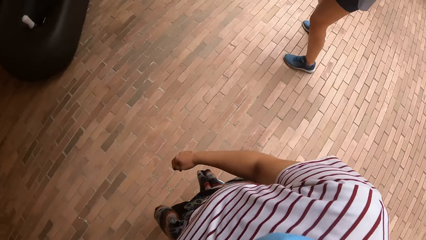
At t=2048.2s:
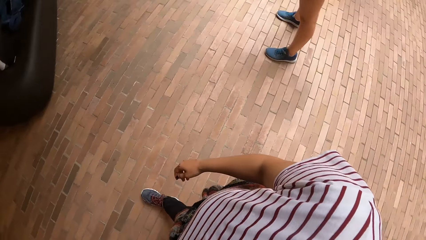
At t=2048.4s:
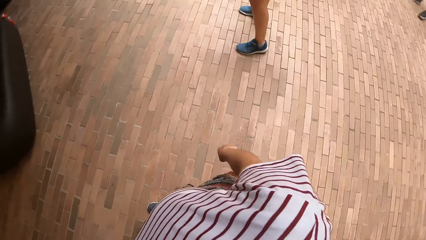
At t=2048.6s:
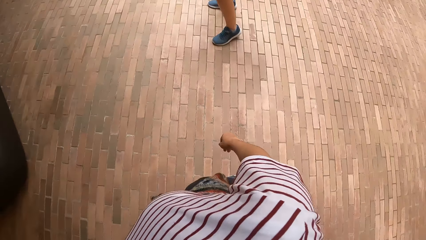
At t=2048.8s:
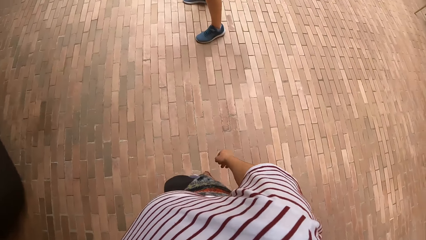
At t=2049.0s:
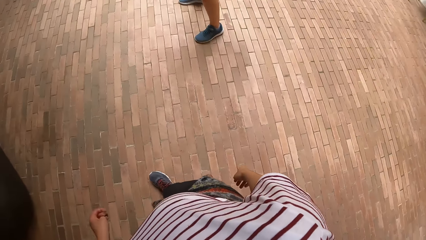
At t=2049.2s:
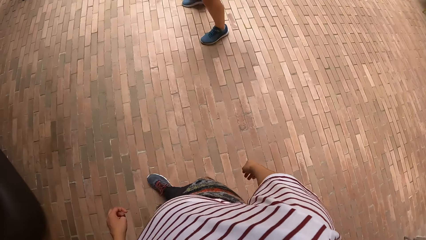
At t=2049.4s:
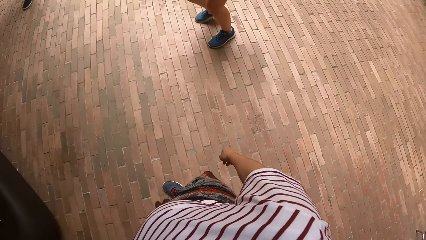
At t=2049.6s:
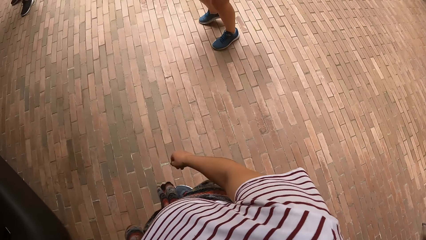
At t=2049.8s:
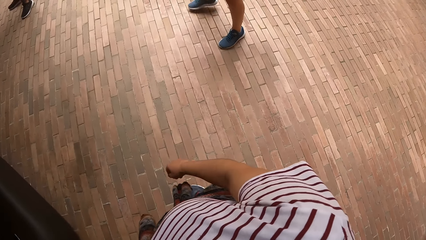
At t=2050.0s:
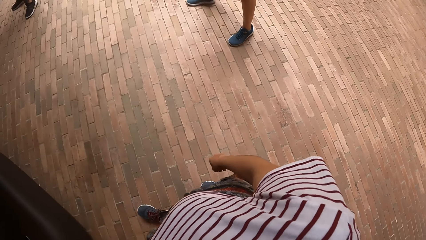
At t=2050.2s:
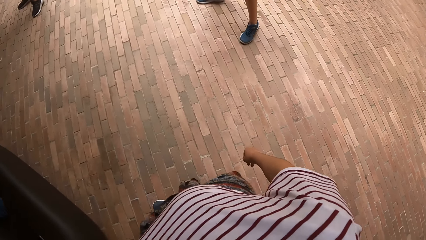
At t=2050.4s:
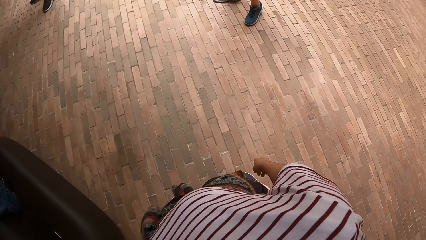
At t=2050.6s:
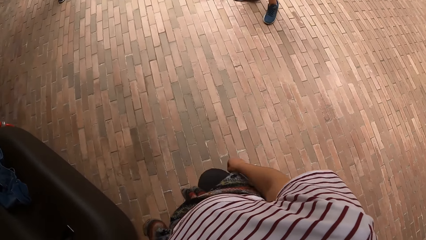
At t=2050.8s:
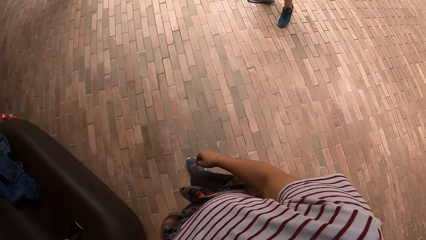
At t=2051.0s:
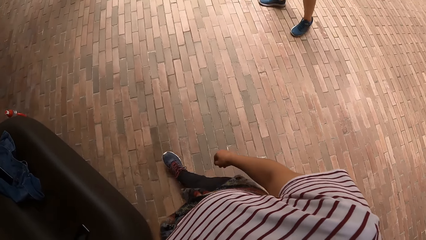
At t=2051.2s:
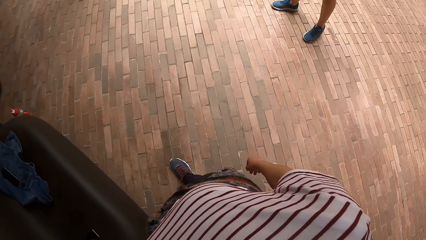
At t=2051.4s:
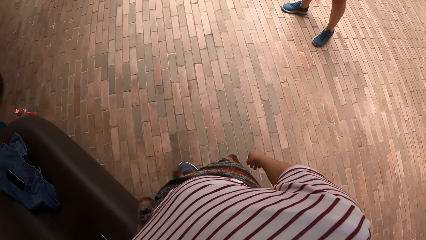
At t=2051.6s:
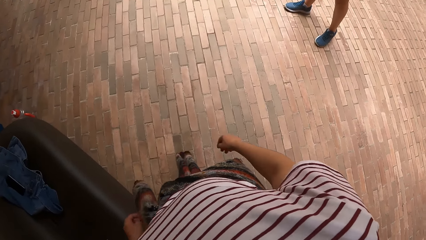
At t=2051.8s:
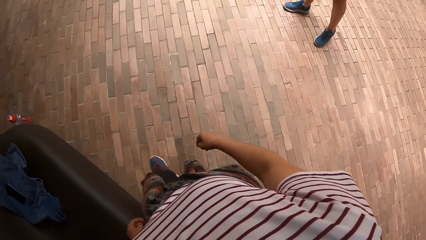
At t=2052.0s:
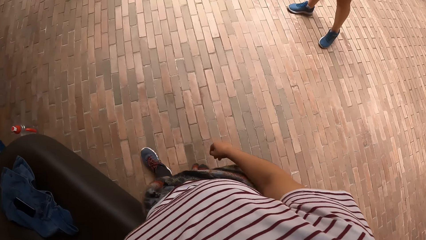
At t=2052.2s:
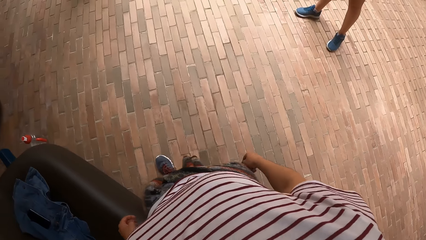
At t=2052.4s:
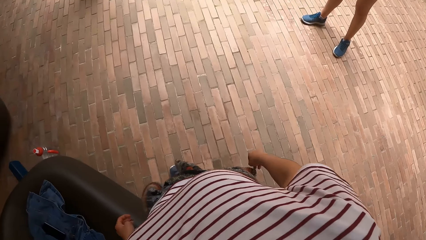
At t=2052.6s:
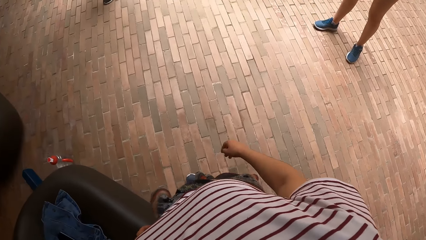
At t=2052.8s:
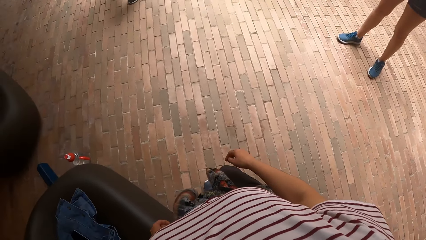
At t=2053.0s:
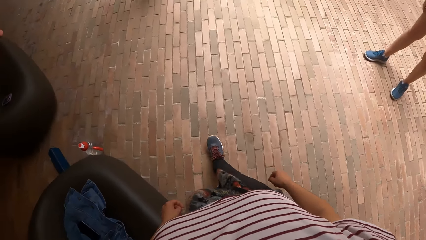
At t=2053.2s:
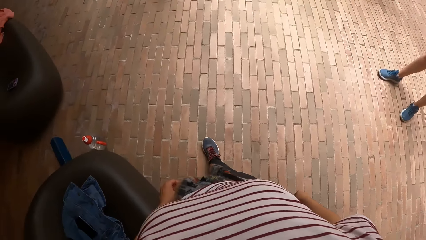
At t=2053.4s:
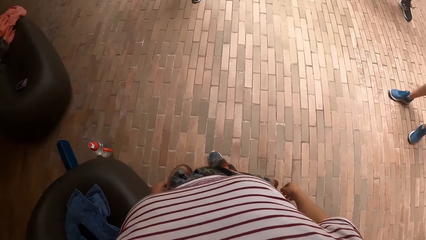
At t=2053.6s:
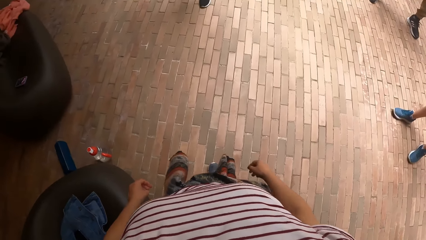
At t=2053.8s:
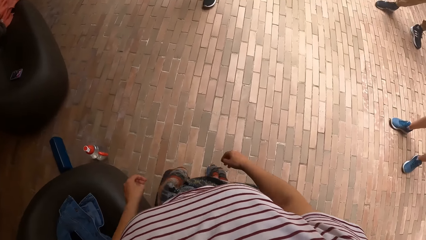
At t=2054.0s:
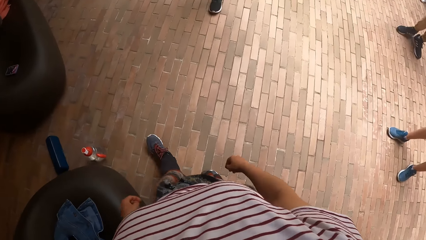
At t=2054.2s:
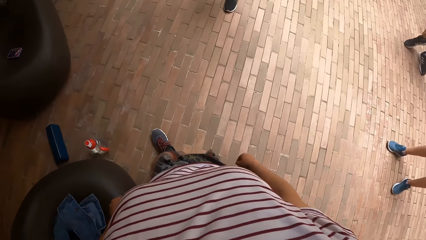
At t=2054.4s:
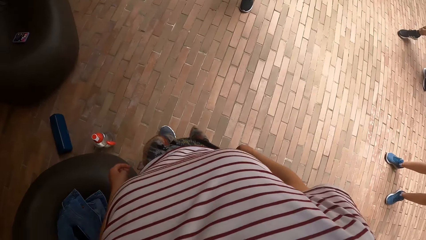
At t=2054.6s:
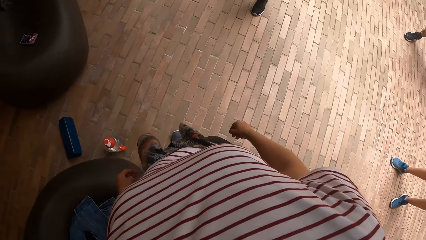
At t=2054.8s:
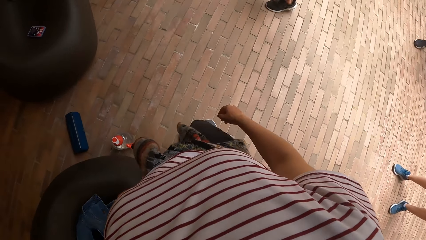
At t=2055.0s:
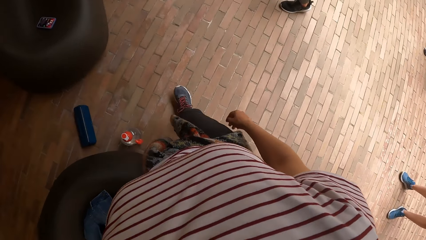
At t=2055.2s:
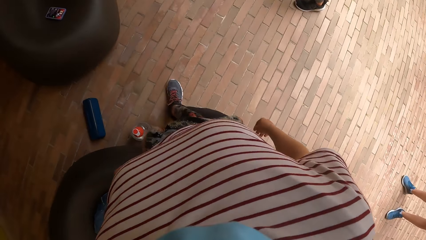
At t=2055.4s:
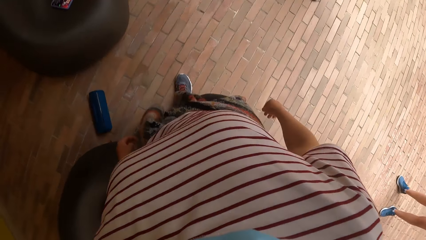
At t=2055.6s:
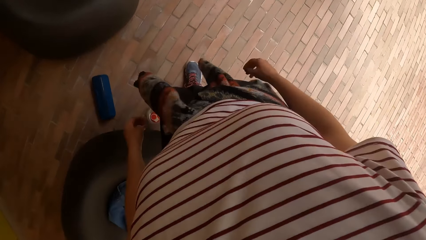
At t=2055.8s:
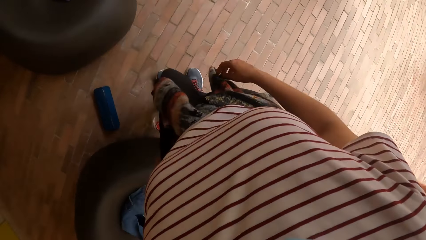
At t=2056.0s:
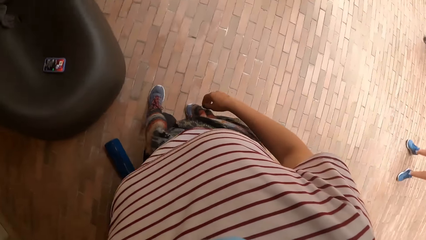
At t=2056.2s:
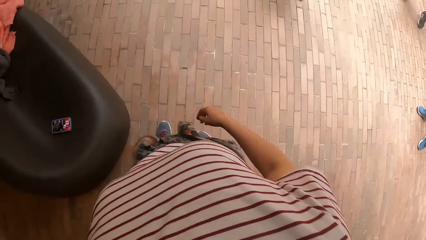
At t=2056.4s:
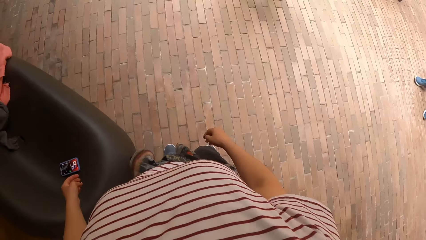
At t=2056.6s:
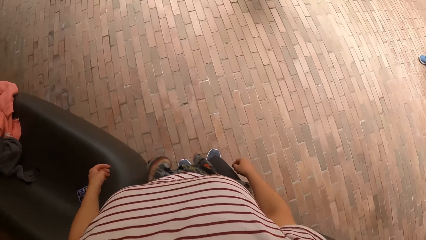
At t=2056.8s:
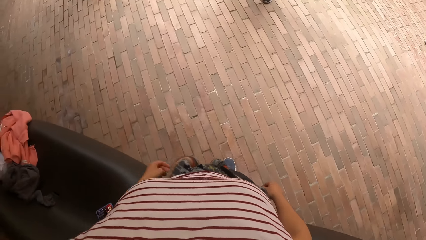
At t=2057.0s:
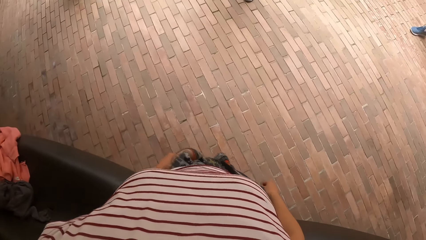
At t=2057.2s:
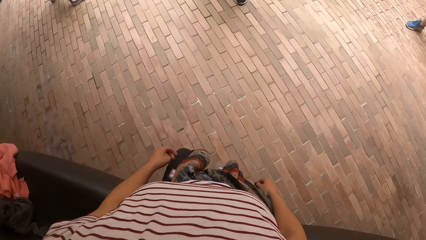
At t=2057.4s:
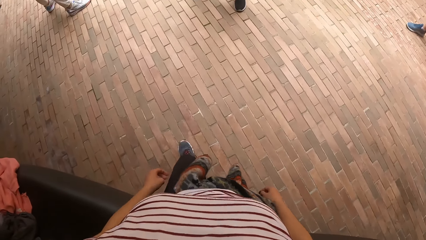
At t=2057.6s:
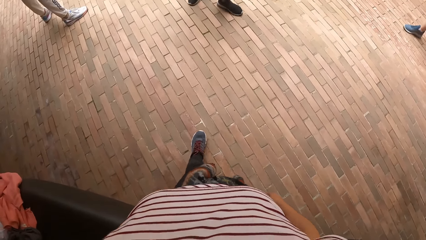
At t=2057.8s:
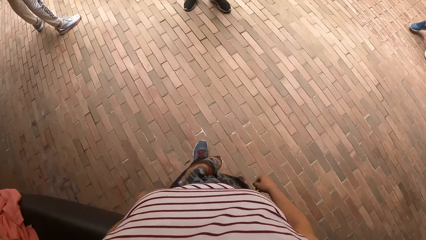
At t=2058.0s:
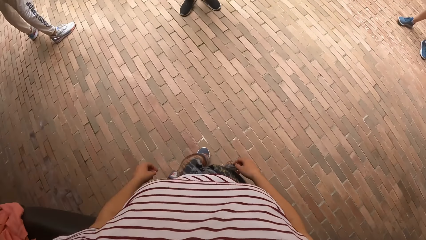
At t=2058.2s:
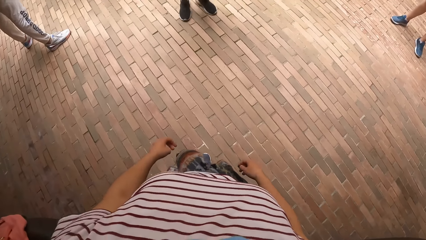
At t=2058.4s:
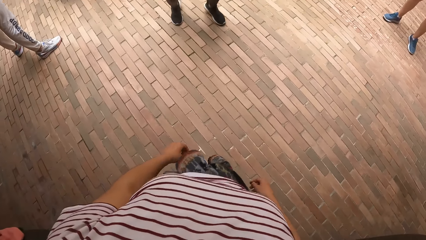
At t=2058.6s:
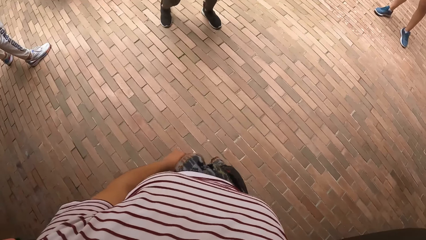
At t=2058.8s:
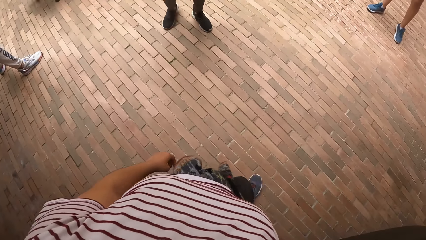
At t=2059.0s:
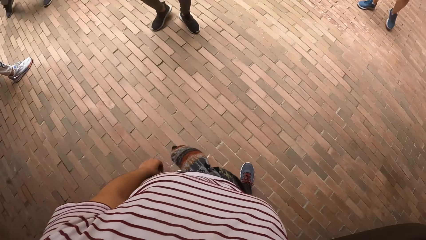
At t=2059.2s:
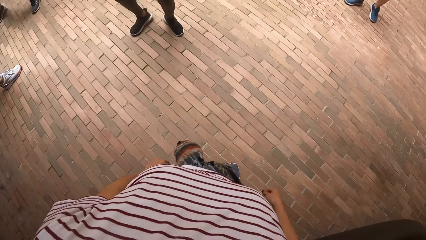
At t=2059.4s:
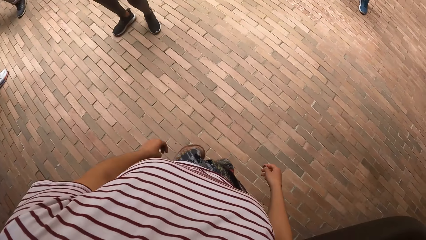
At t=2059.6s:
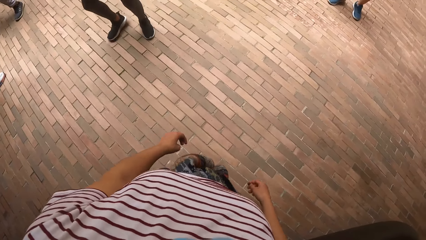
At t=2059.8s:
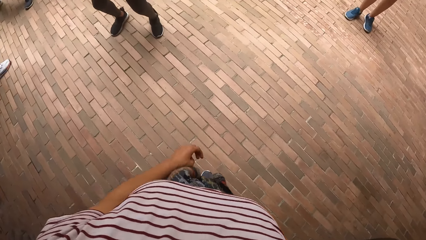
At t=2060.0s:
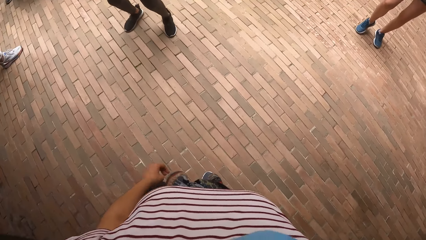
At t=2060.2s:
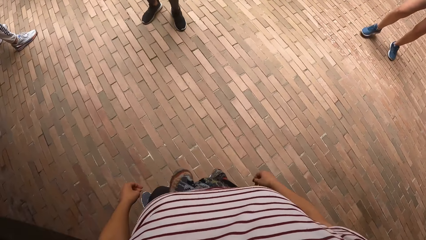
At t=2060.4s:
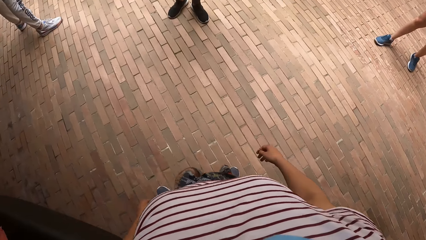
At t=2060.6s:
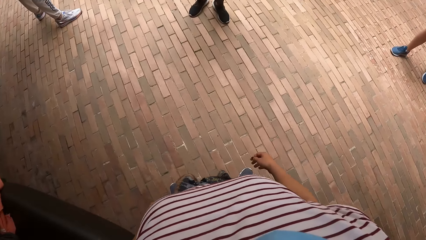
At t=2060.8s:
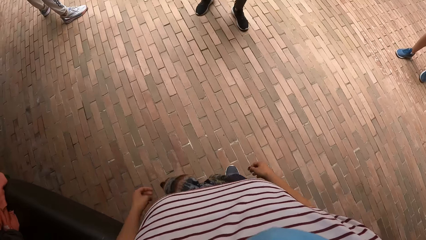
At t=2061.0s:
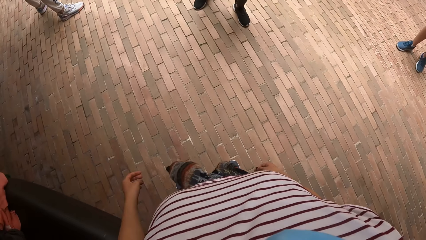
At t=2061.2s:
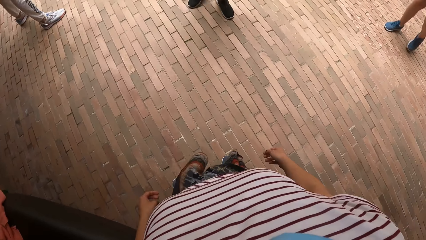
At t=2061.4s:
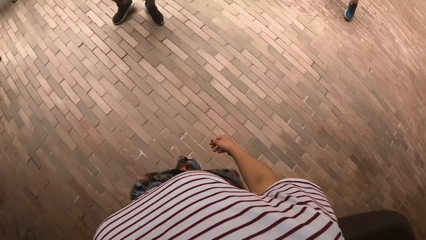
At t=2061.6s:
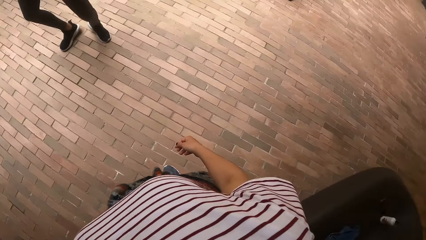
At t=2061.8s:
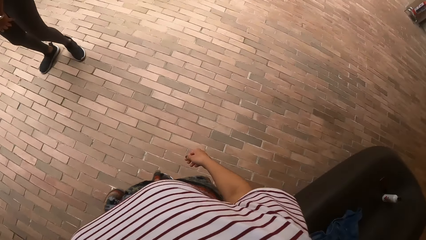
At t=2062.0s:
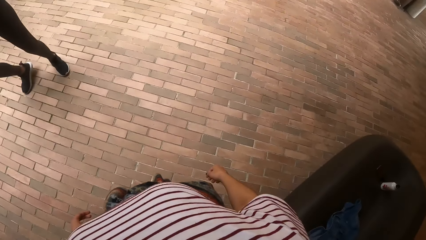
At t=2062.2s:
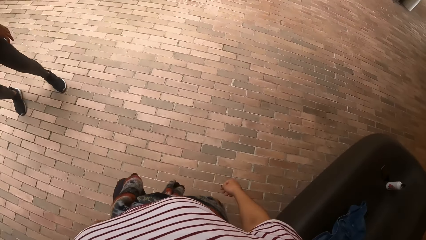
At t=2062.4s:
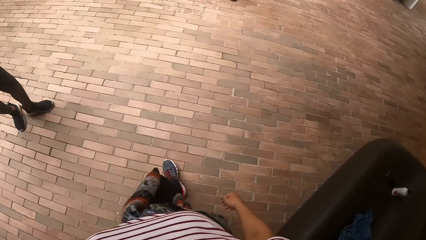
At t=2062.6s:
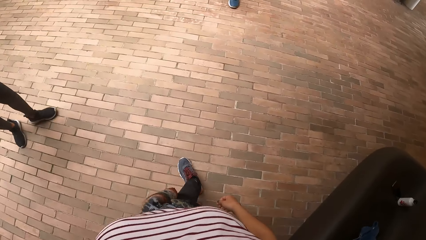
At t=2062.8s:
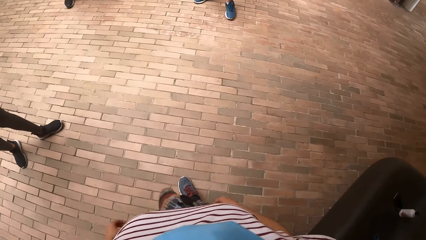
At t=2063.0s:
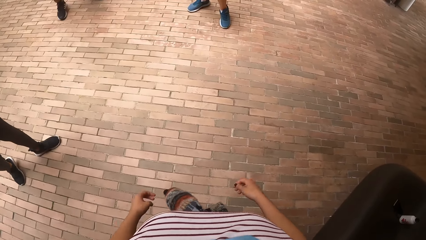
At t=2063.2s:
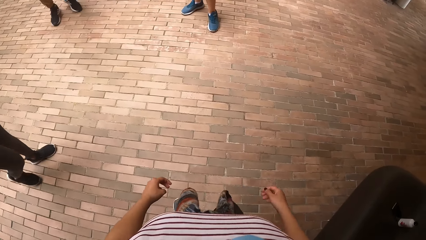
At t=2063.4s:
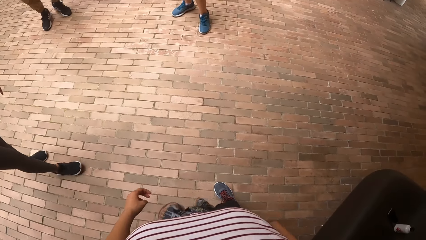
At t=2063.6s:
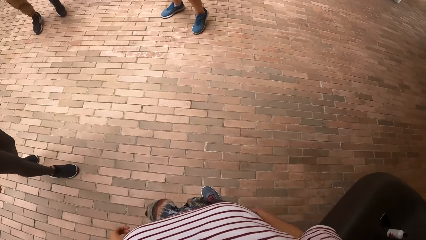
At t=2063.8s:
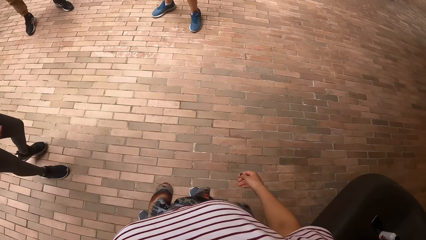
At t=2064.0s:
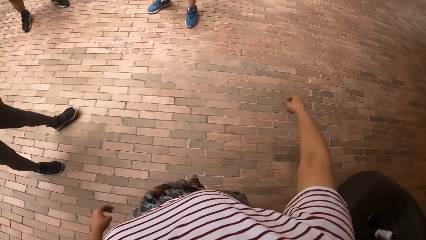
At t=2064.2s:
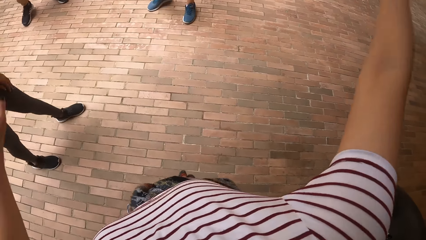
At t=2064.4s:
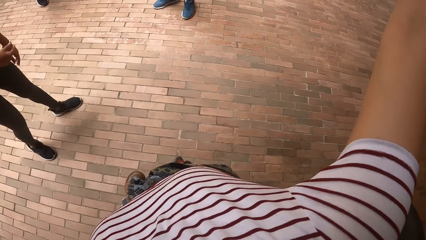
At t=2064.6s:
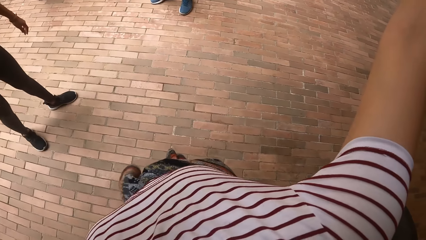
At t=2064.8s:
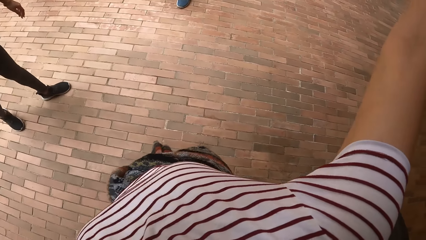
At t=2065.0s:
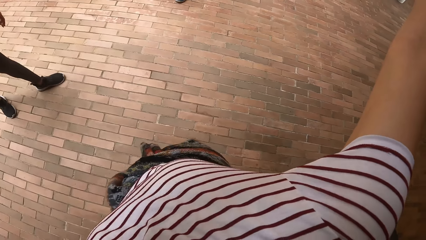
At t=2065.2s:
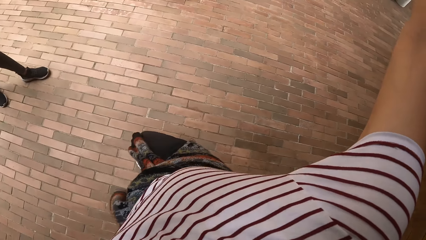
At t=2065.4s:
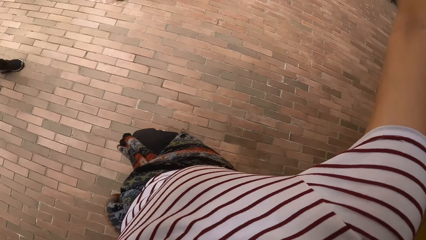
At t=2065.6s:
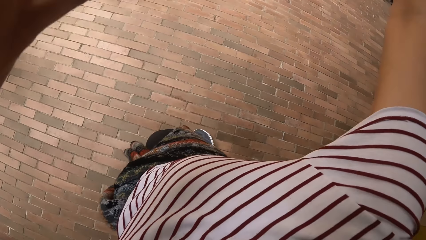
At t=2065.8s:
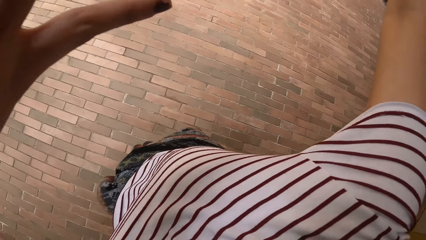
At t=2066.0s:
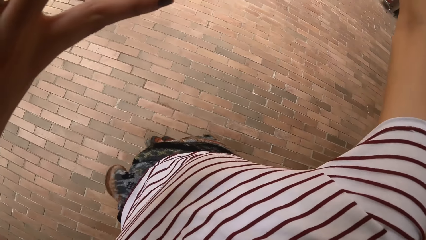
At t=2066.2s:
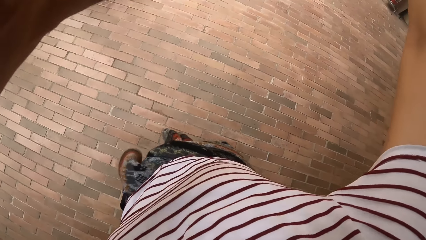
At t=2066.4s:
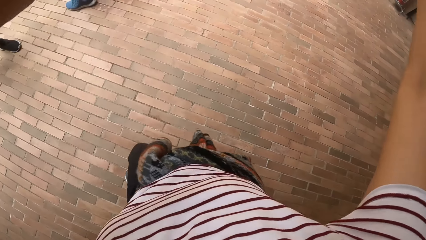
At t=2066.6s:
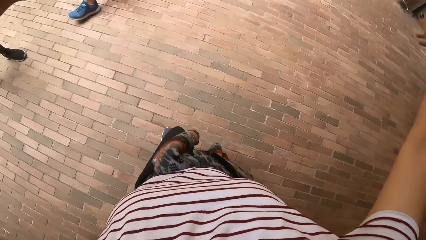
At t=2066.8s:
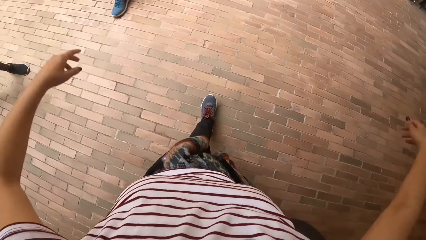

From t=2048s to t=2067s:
A woman dances. The camera wearer walks. She moves her body at the dance centre. She looks around. She walks. She interacts with the group of people at the dance centre. She lifts a hand.
